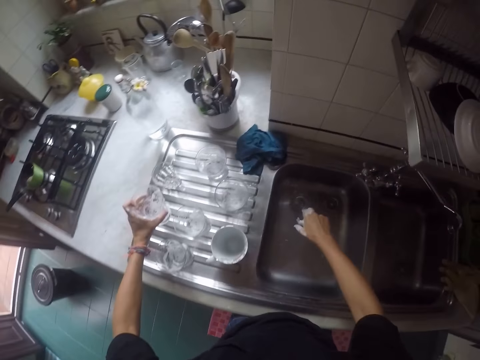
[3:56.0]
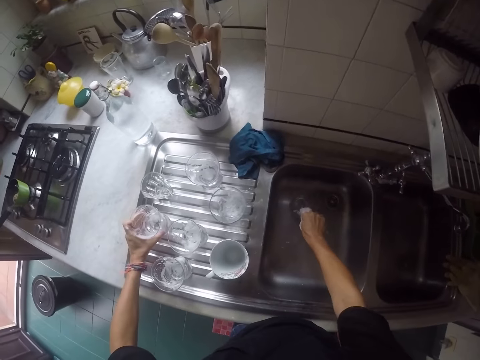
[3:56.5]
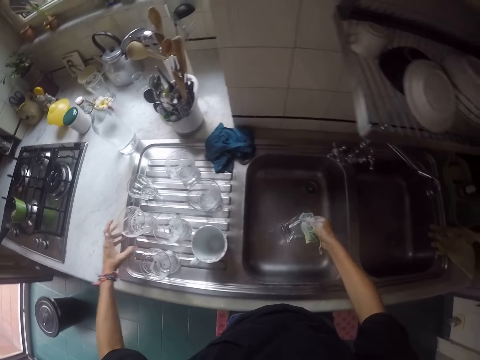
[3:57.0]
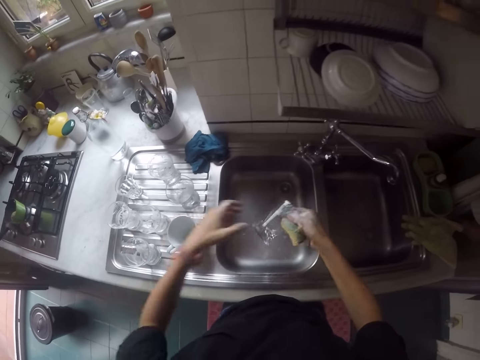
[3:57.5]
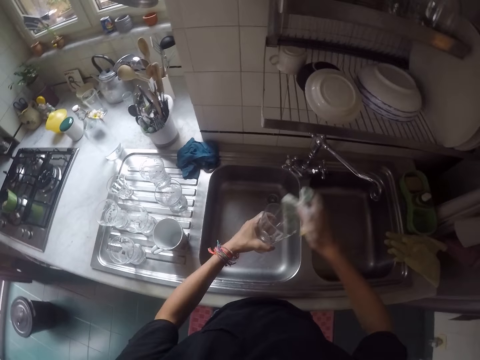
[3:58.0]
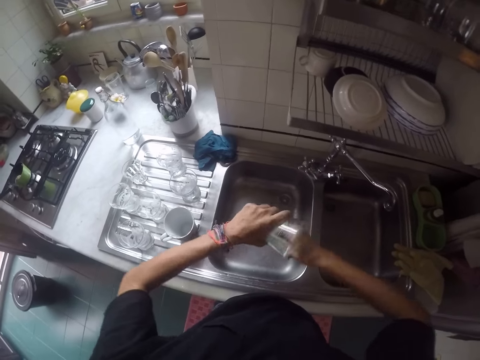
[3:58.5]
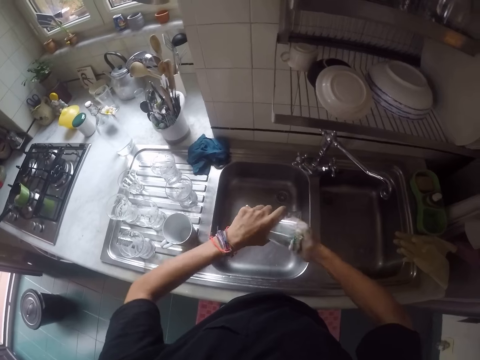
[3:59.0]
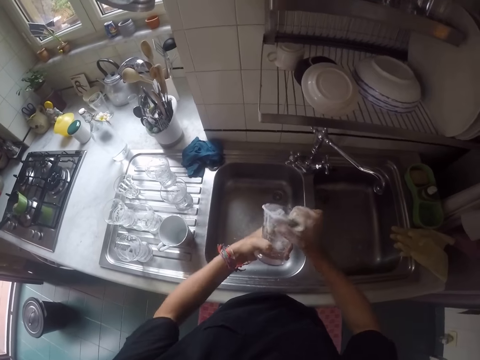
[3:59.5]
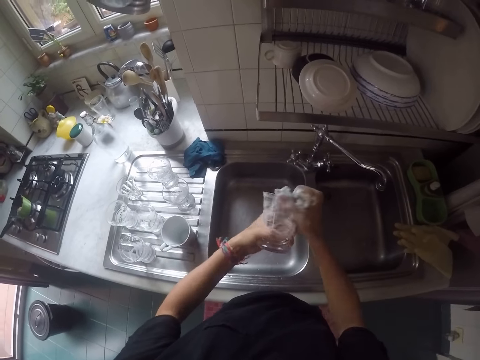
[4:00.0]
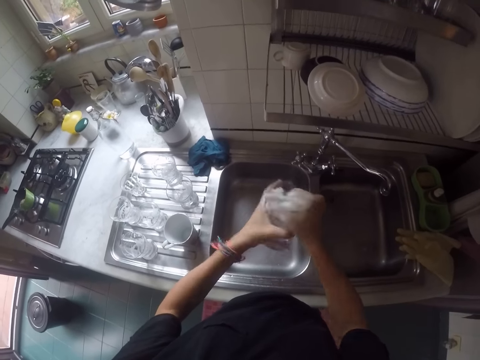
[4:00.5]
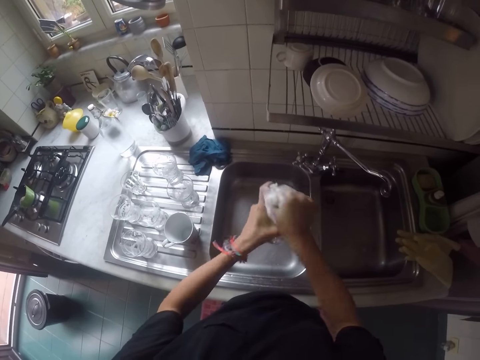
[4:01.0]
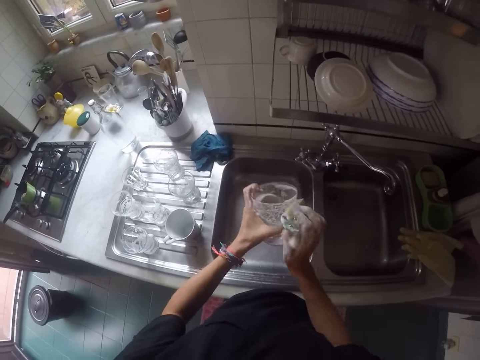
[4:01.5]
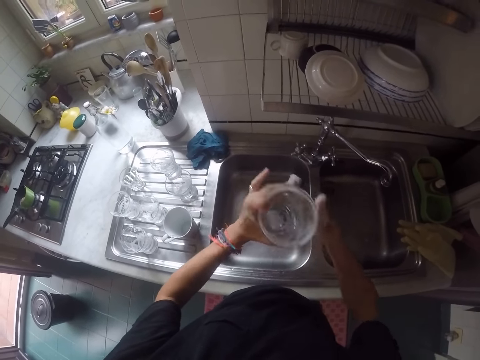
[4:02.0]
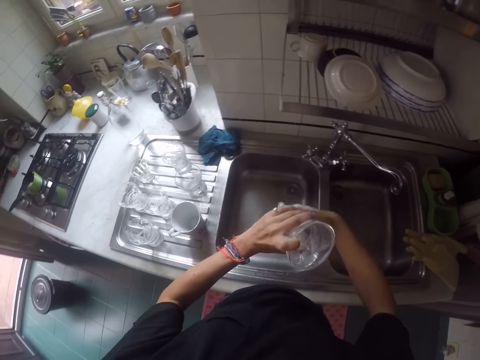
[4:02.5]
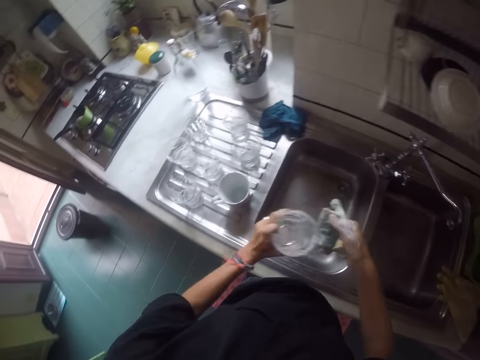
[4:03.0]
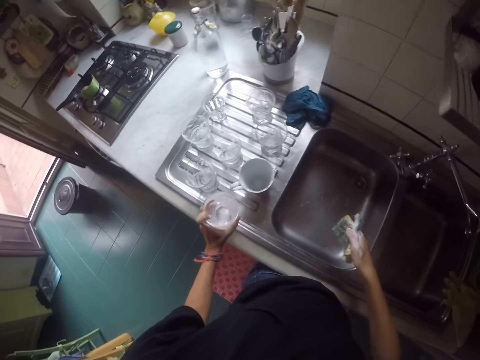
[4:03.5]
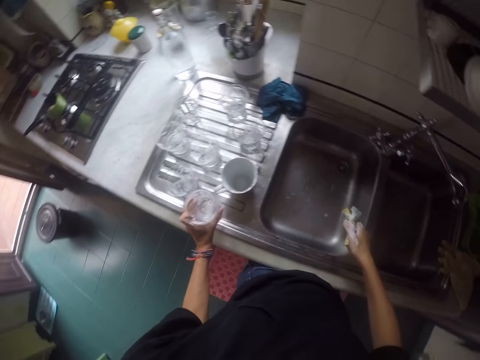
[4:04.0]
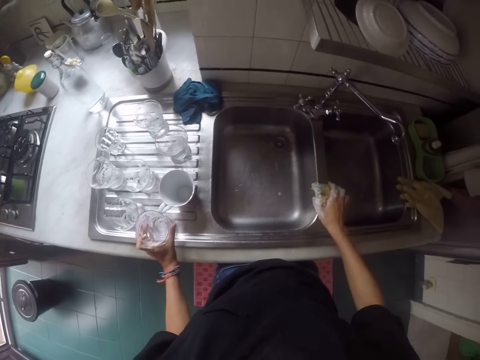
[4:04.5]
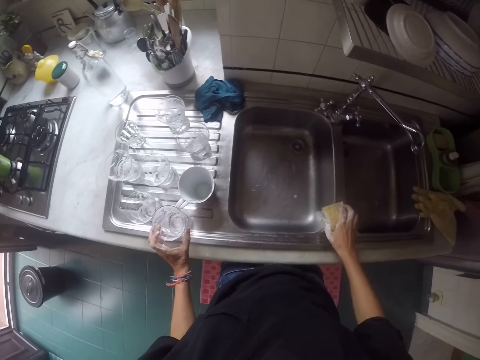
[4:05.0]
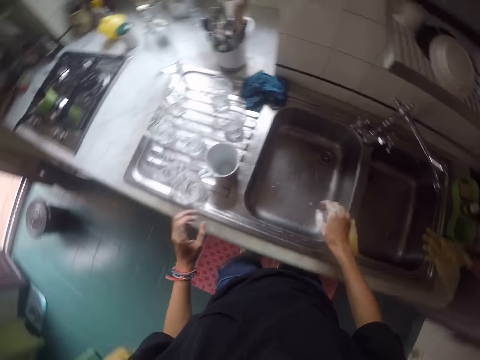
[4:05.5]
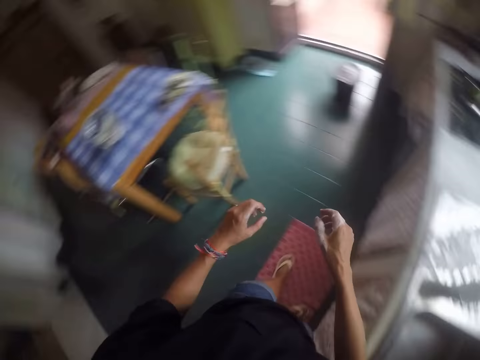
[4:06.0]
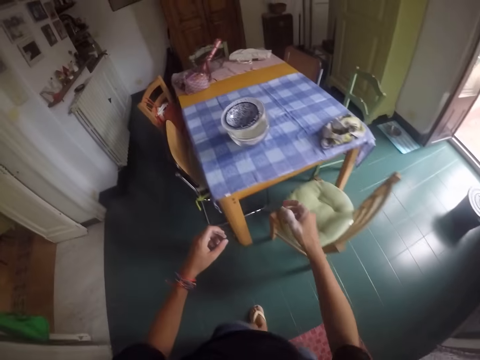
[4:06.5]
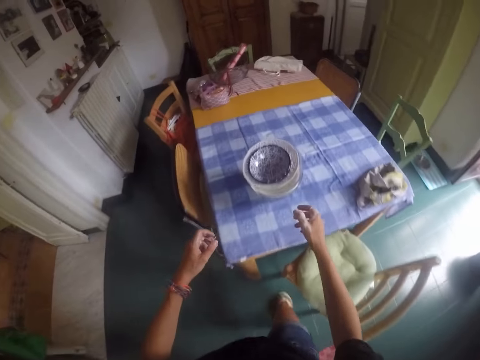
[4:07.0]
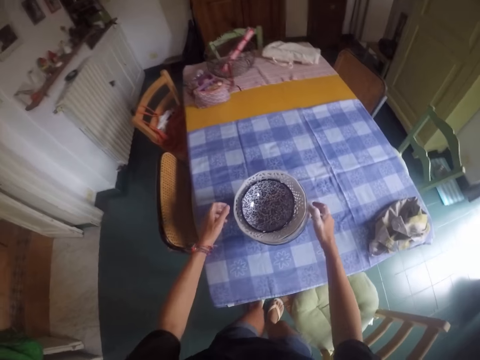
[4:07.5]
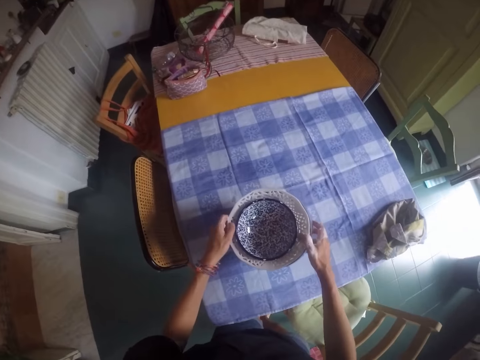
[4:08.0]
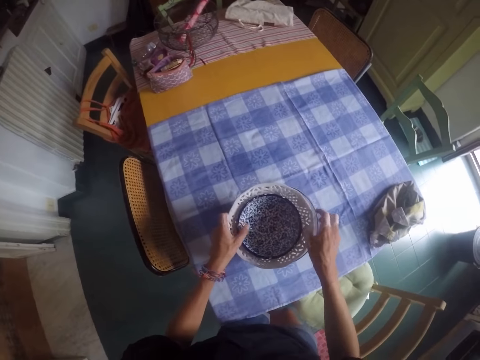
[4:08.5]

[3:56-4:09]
The camera wearer picks up a glass. They wash the glass. They put the scouring pad on a sink.

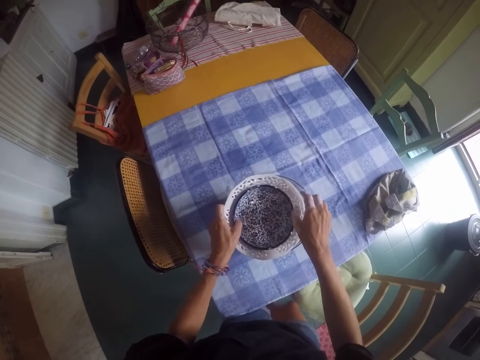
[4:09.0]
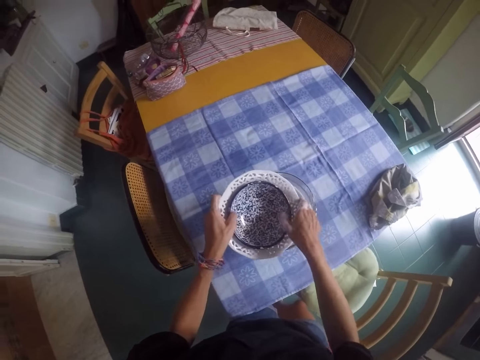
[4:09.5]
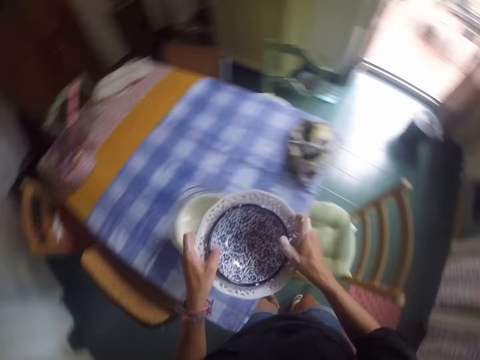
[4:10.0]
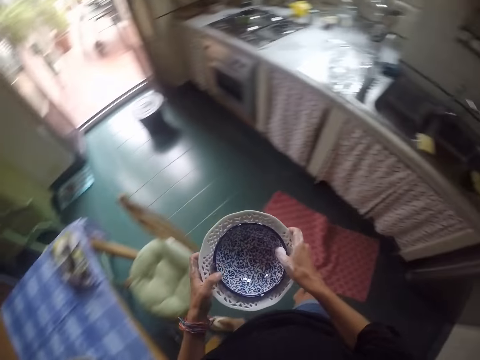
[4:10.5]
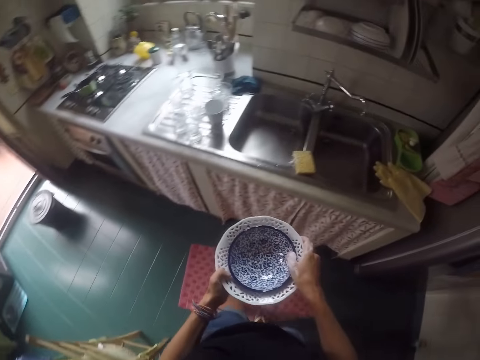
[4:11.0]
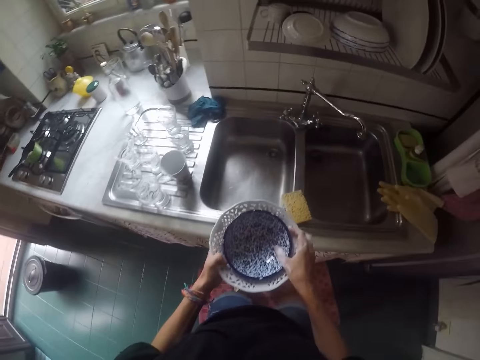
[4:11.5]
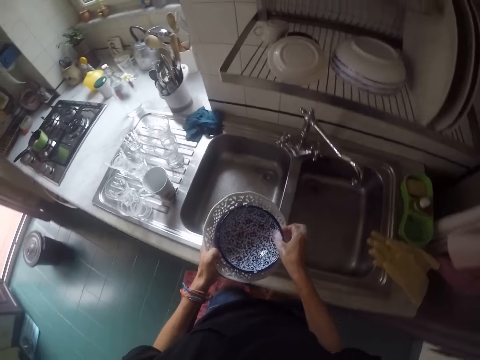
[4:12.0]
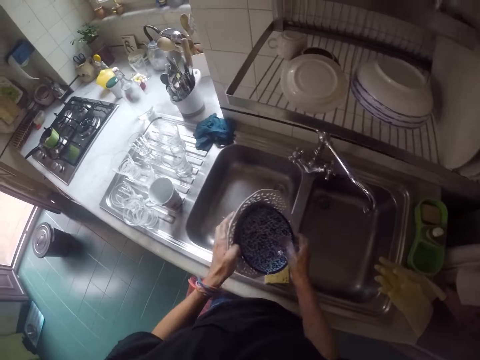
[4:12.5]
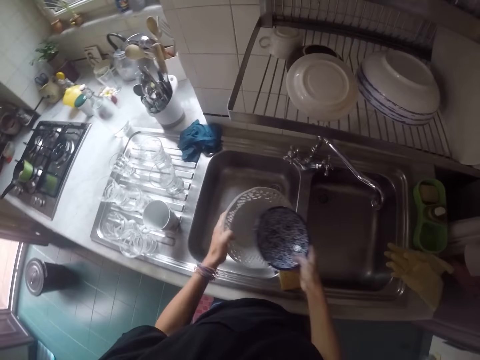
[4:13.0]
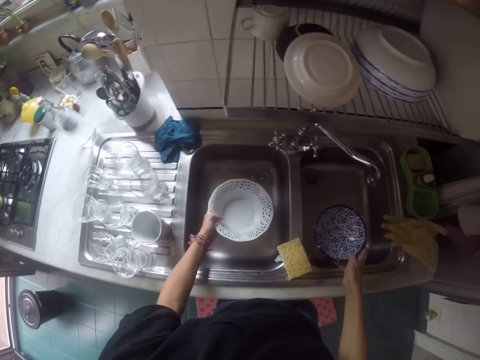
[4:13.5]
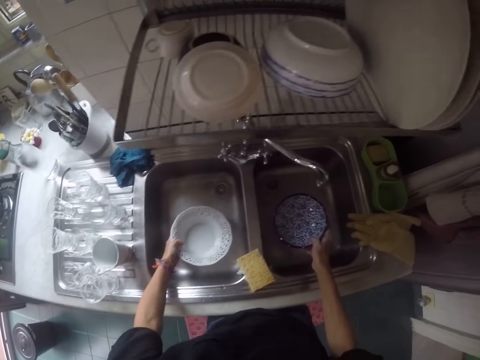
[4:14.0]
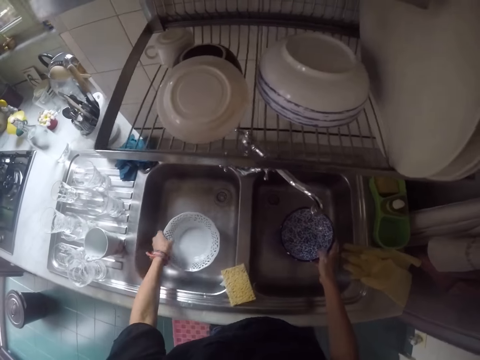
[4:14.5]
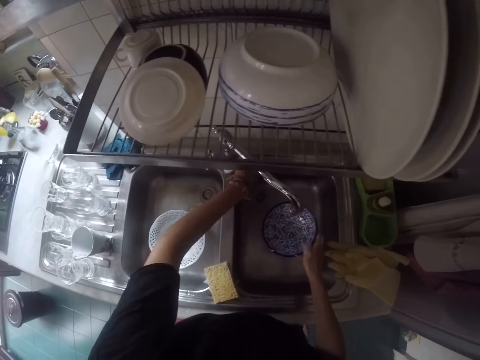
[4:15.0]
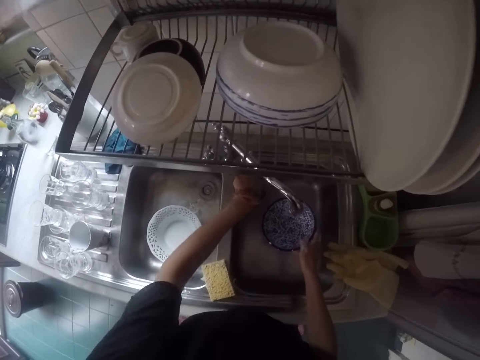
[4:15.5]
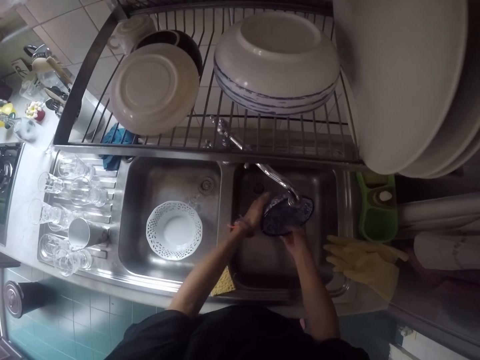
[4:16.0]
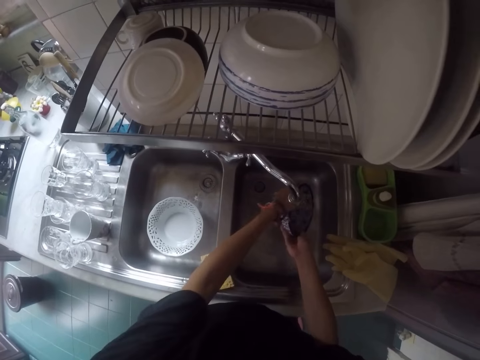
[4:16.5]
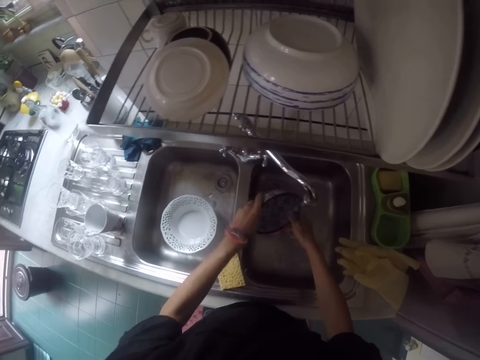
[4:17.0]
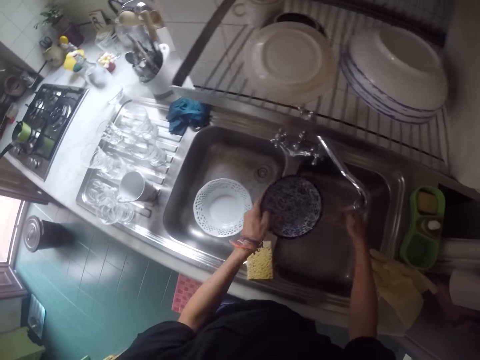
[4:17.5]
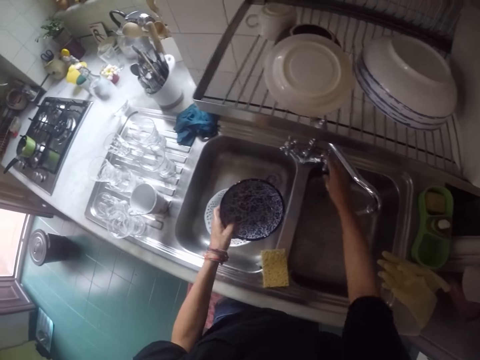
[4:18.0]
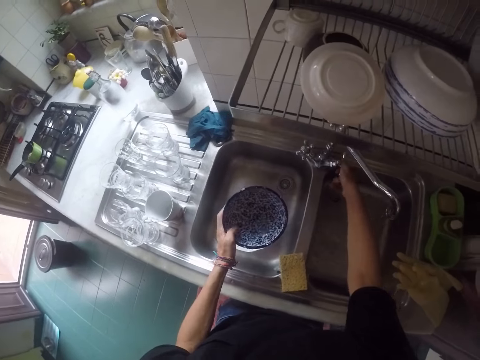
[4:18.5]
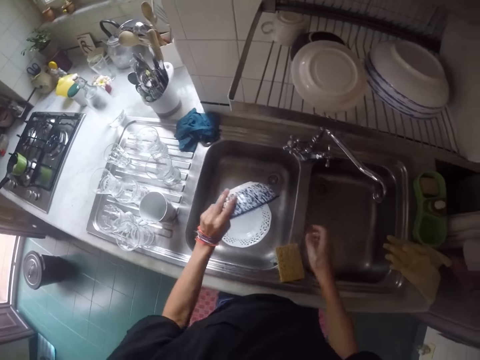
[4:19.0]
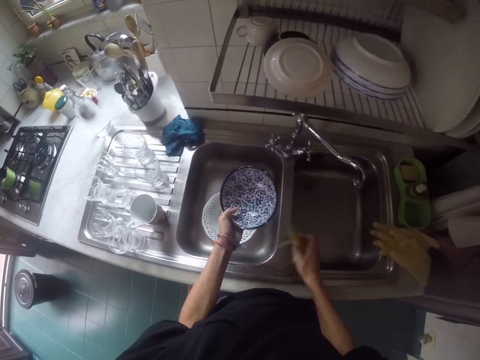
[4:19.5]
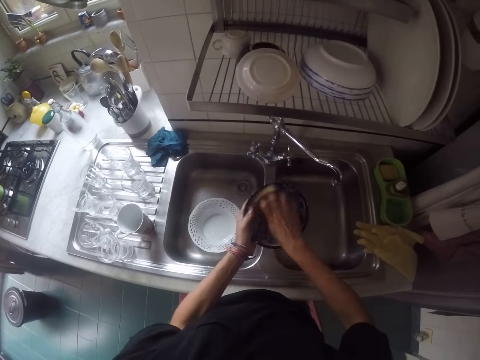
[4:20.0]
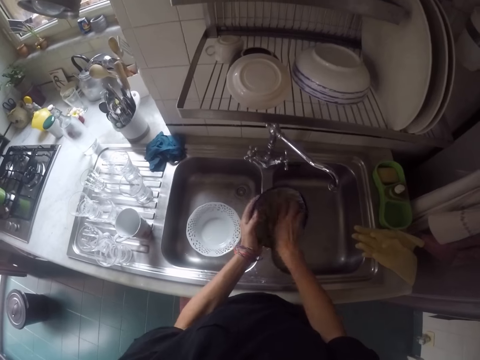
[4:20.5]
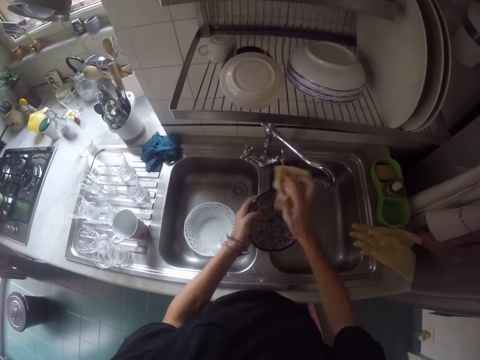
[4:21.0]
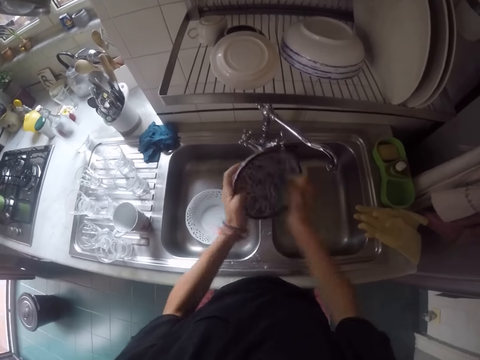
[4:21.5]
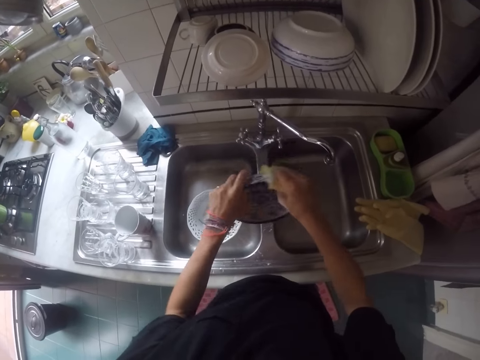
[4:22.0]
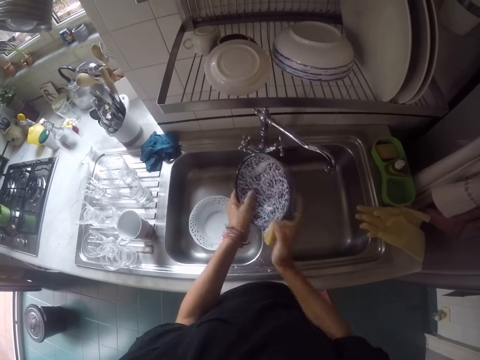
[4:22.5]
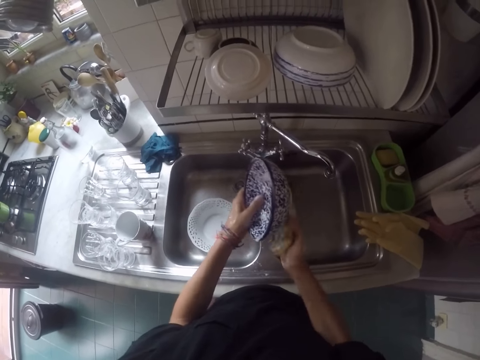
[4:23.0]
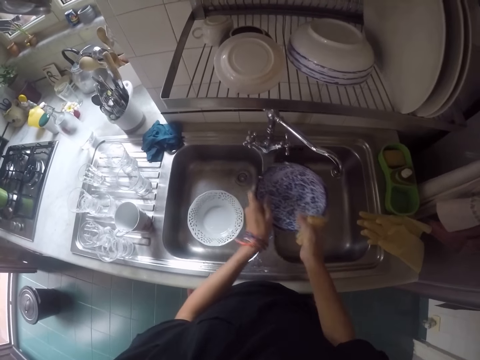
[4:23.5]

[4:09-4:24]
The camera wearer picks up bowls from the table. They put the bowl inside a sink. They open a tap. They wash the bowl. They pick up a scouring pad. They clean the bowl.
